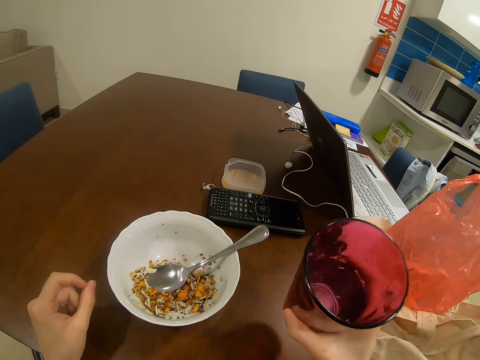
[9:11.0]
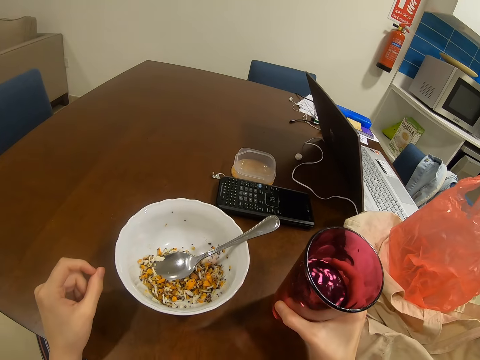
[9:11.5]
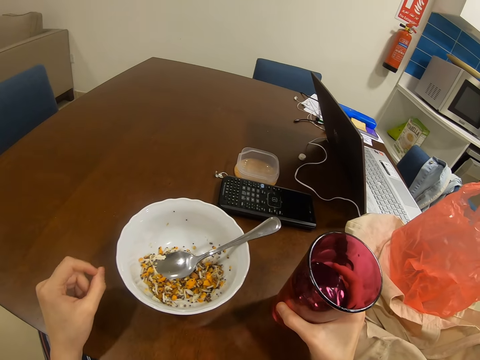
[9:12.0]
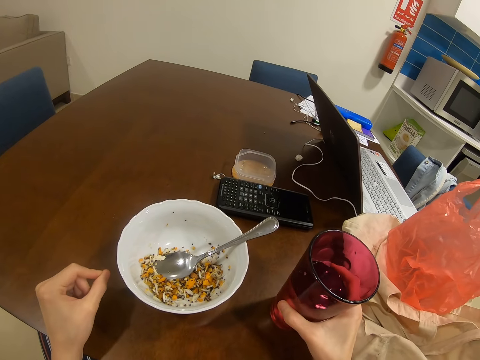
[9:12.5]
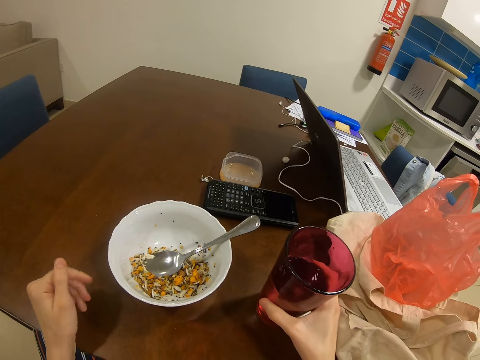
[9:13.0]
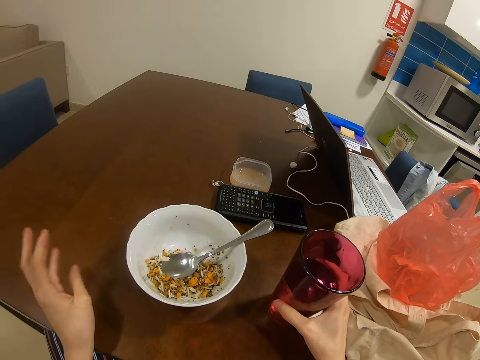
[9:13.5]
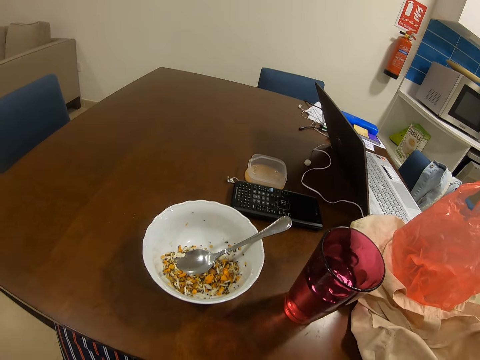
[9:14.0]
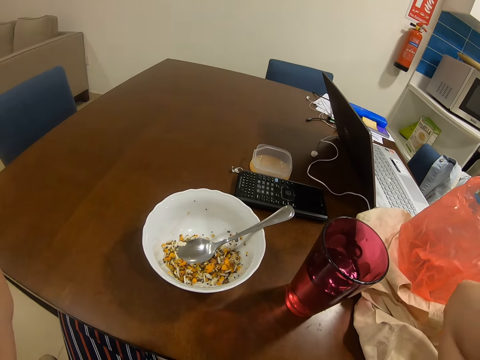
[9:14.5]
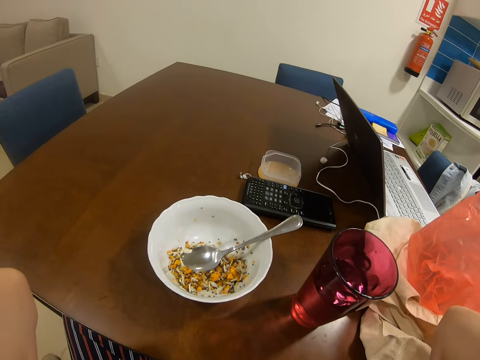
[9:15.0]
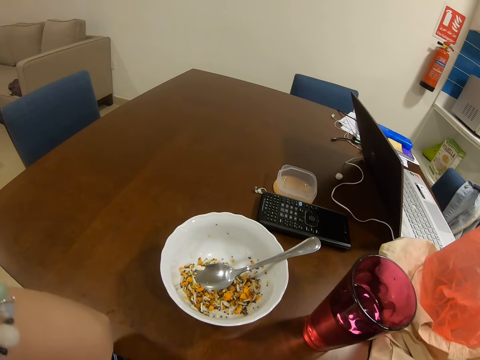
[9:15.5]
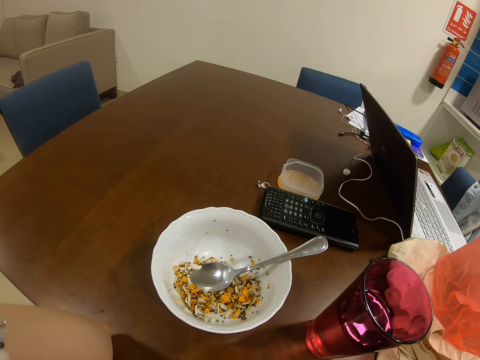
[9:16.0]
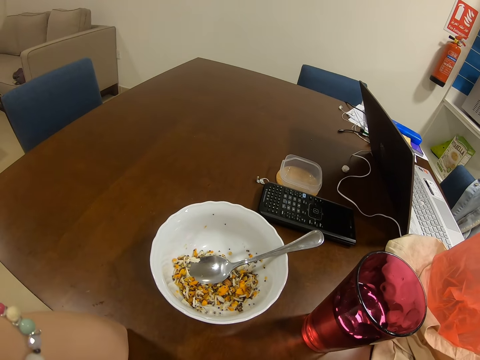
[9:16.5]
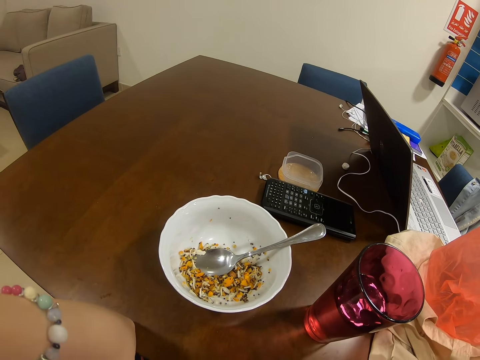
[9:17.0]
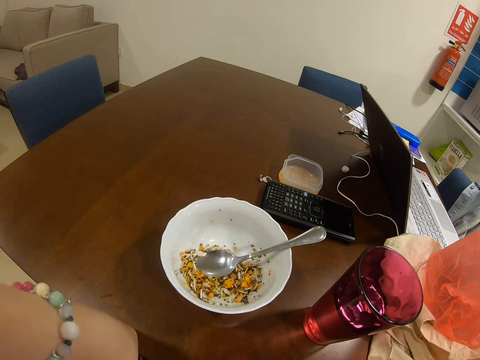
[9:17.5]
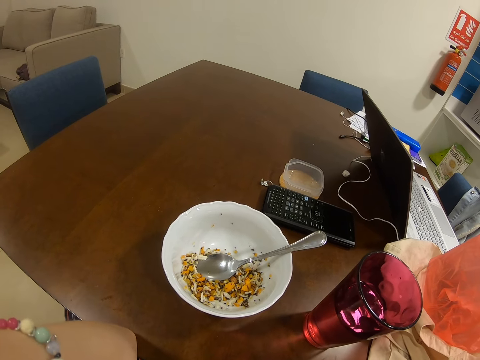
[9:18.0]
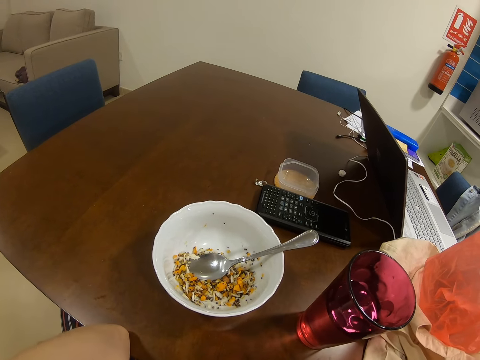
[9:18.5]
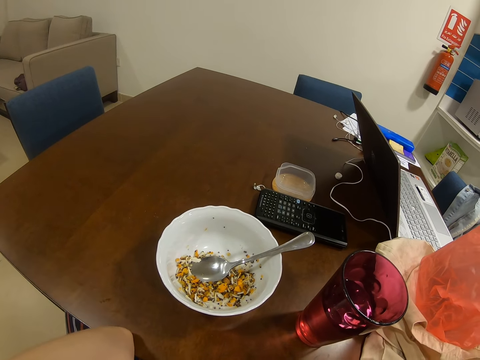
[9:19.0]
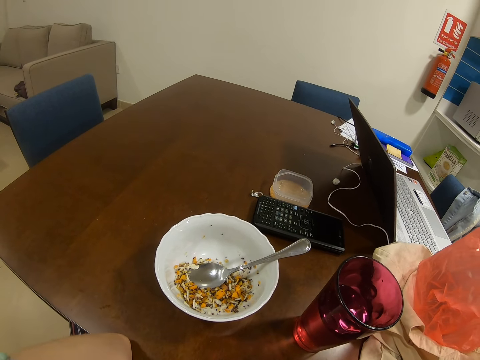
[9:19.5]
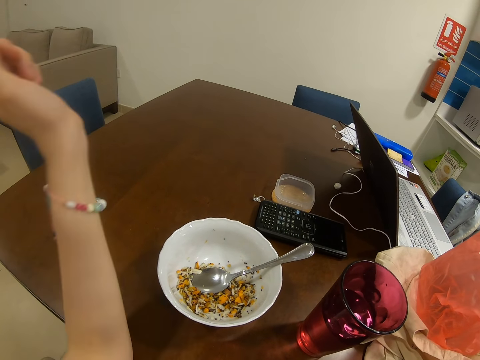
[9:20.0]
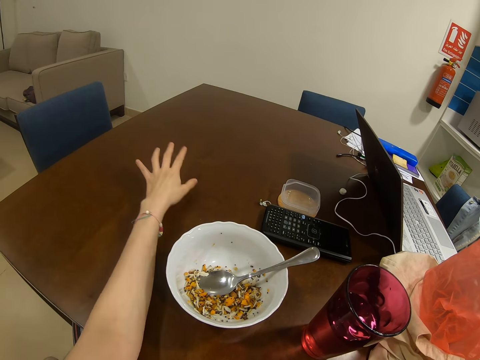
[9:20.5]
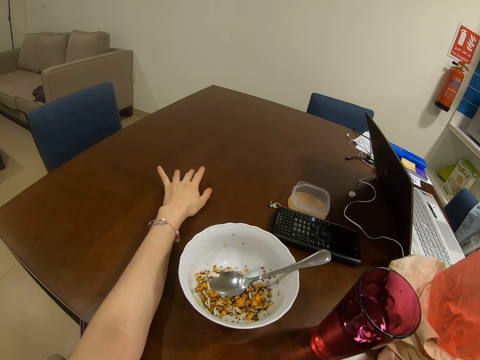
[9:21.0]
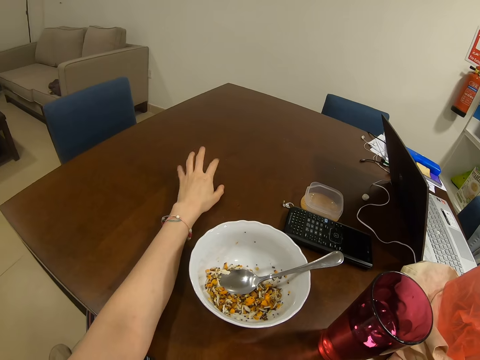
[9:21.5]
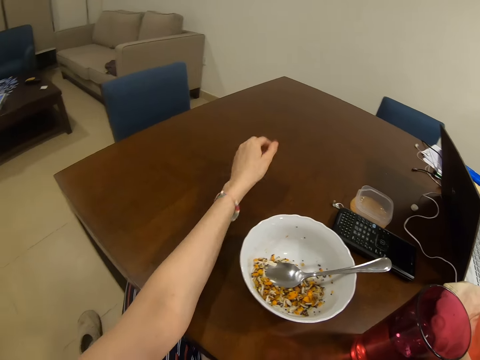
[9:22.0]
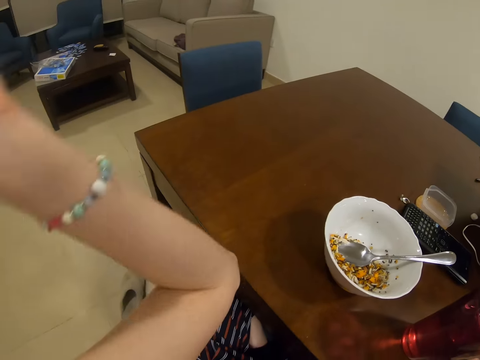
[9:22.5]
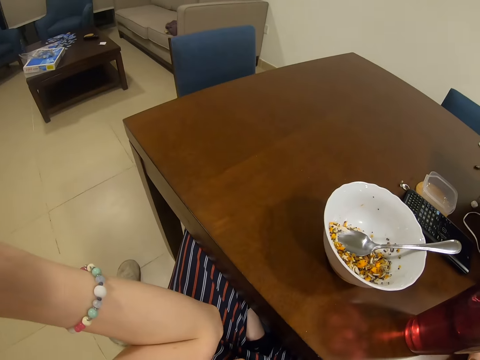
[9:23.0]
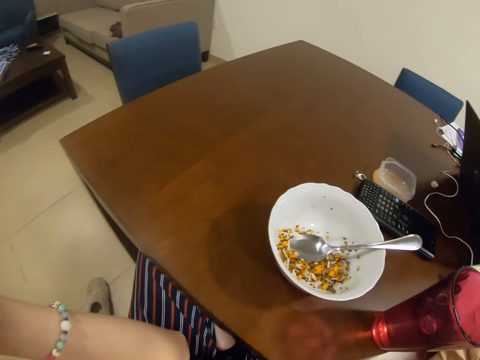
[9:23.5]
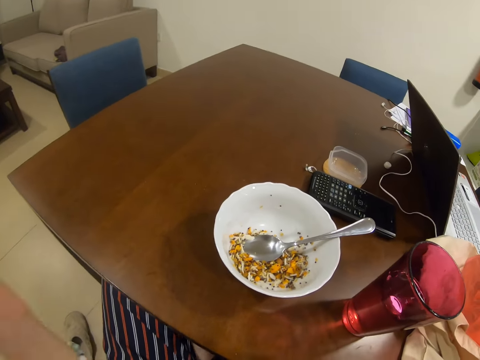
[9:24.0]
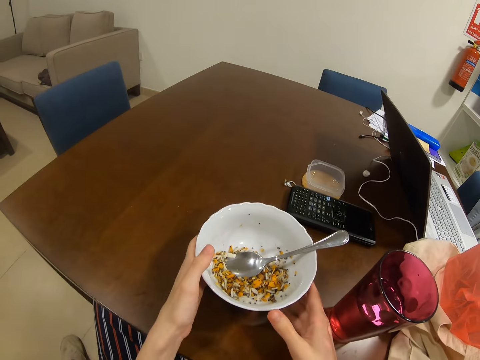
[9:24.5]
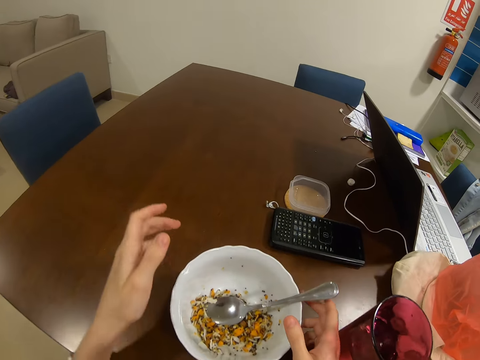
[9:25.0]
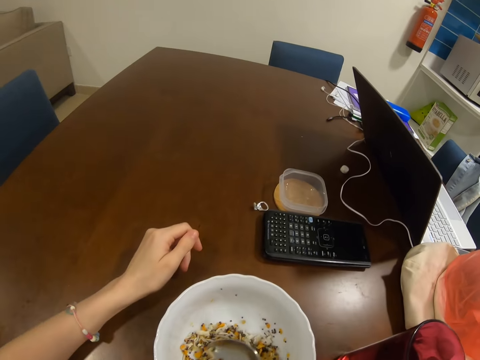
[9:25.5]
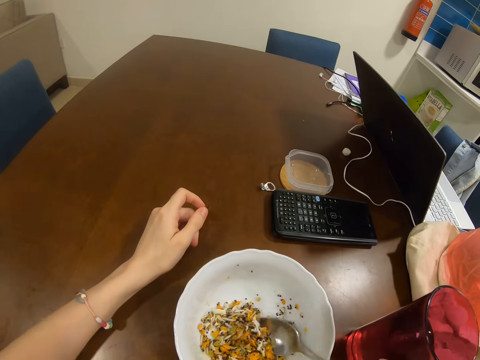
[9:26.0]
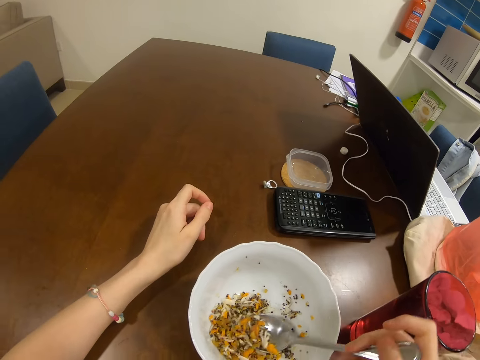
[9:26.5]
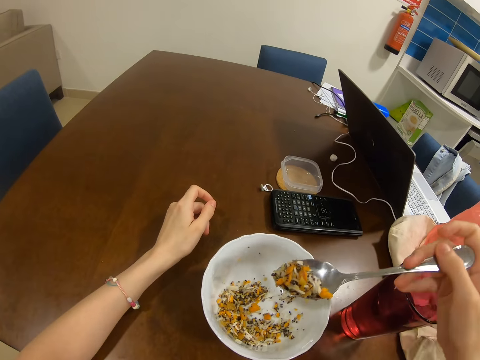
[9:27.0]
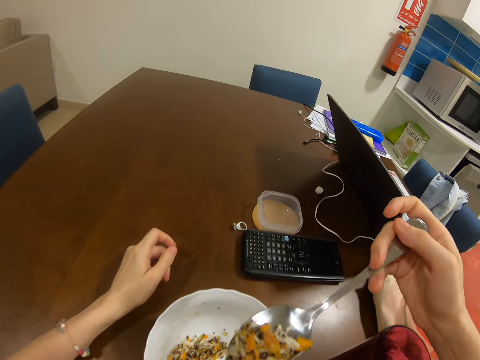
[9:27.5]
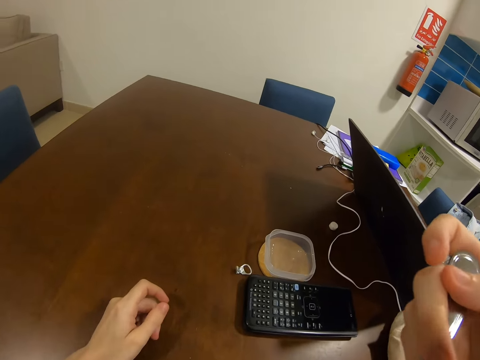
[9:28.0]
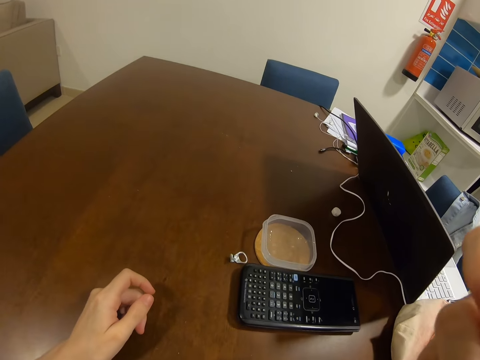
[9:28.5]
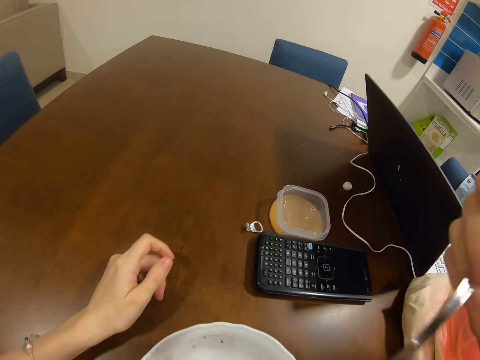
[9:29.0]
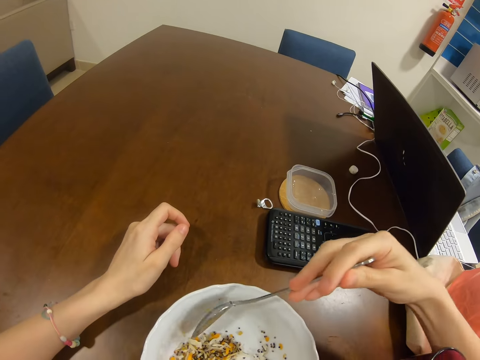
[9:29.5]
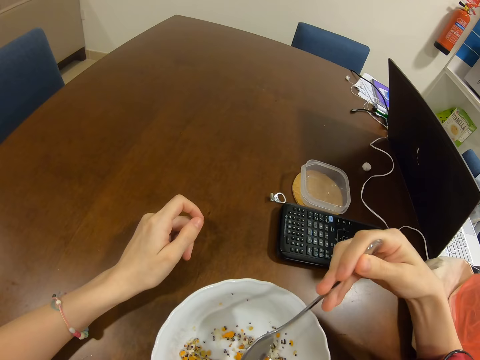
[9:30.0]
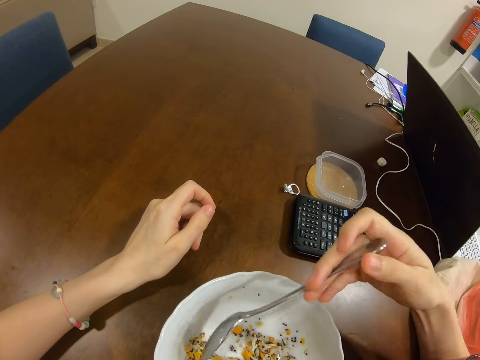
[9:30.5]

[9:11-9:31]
The camera wearer puts a glass down on a table. They move hands. They stretch the left hand. They raise the left hand. They eat food.

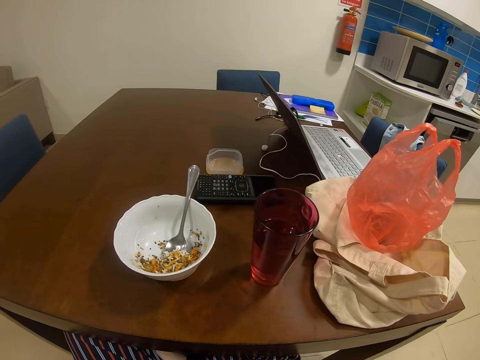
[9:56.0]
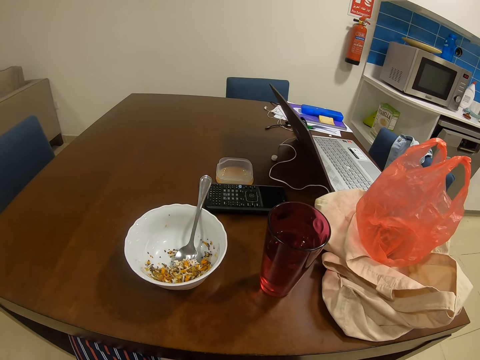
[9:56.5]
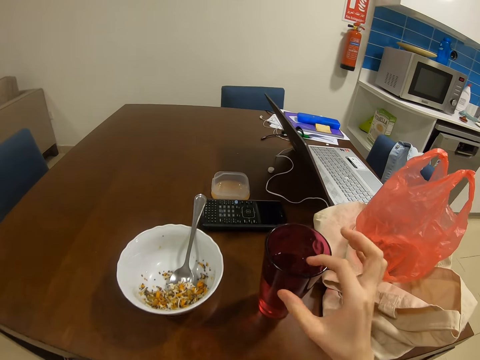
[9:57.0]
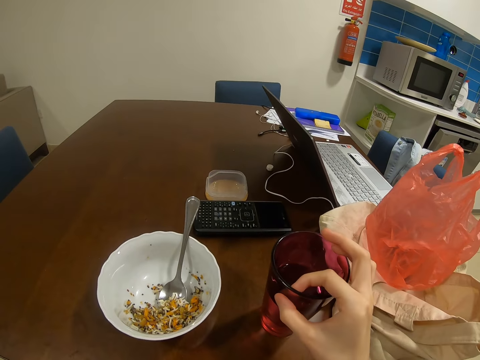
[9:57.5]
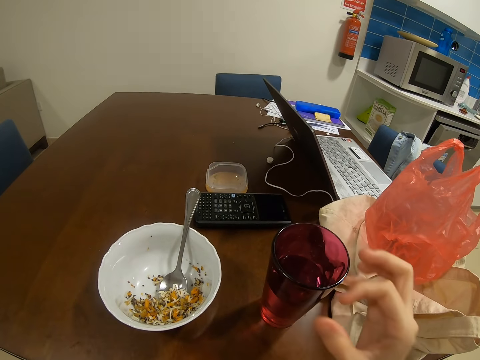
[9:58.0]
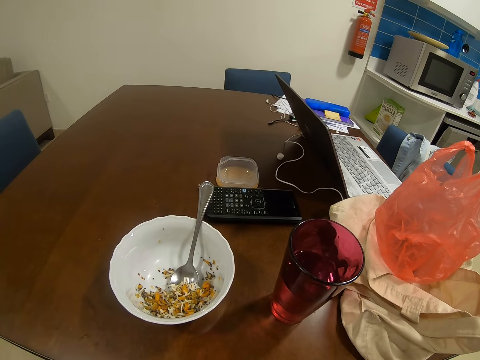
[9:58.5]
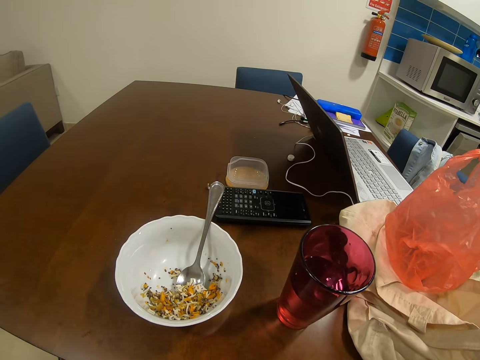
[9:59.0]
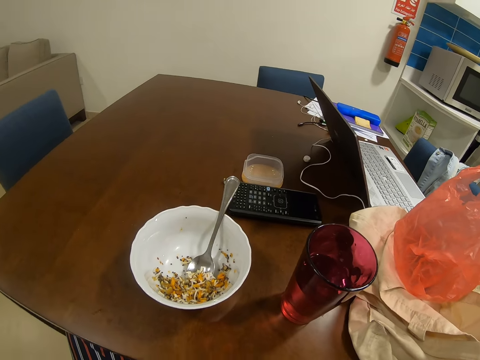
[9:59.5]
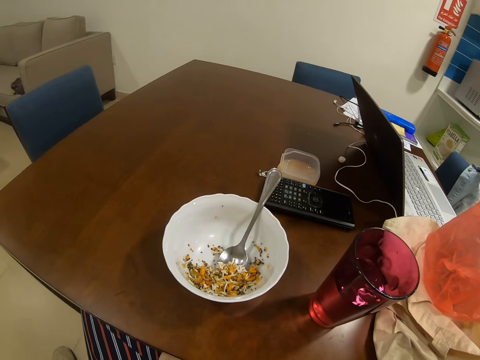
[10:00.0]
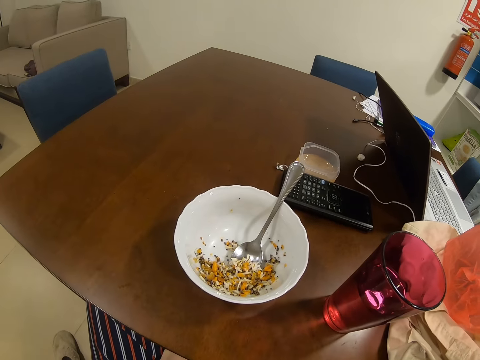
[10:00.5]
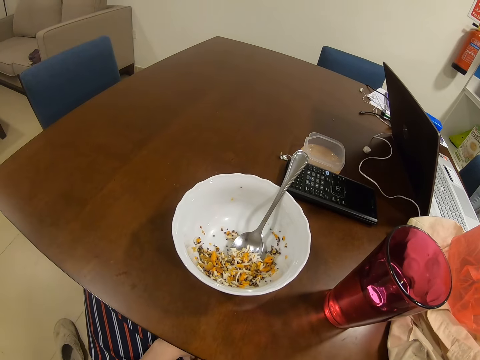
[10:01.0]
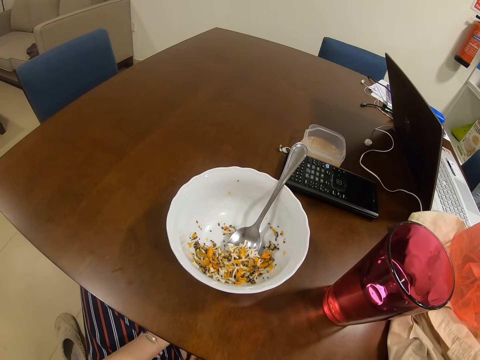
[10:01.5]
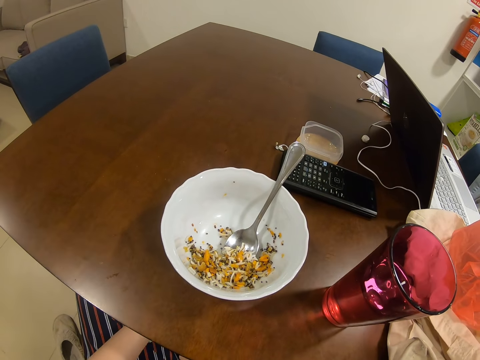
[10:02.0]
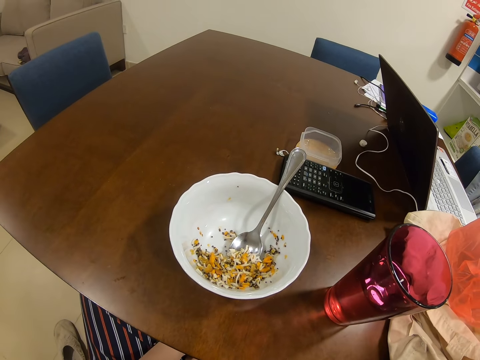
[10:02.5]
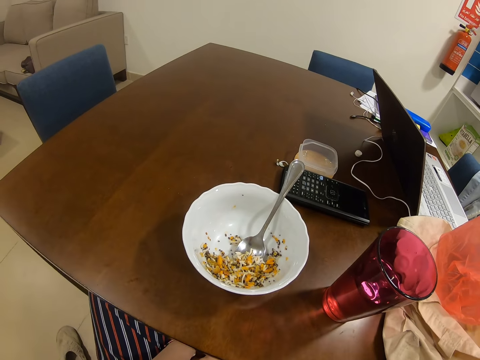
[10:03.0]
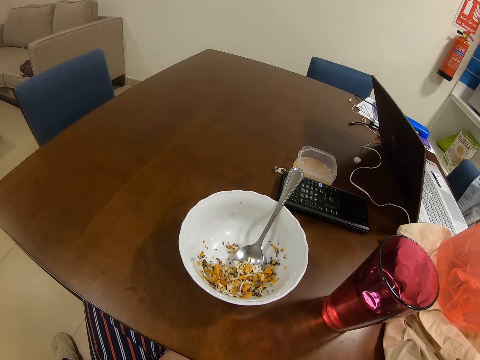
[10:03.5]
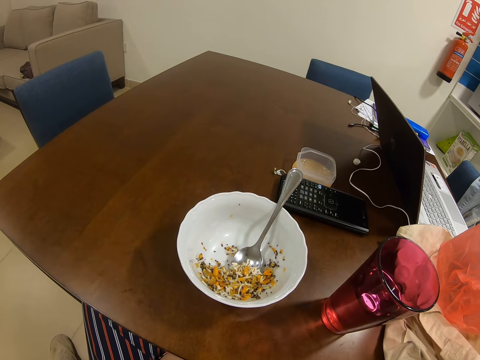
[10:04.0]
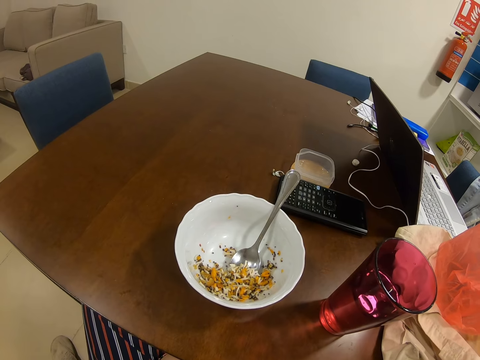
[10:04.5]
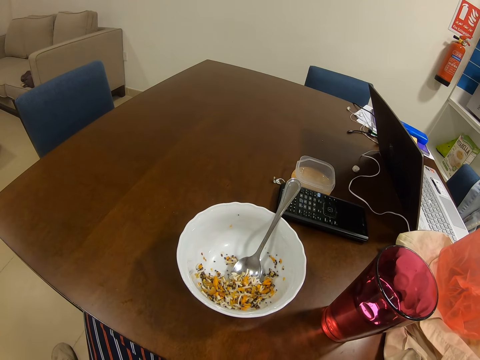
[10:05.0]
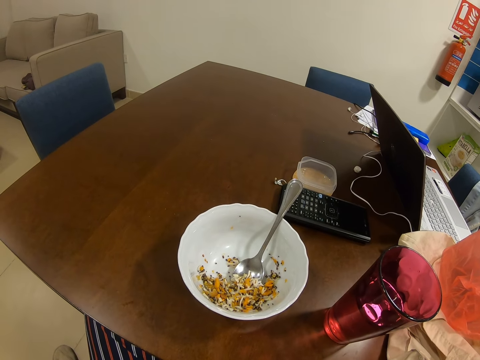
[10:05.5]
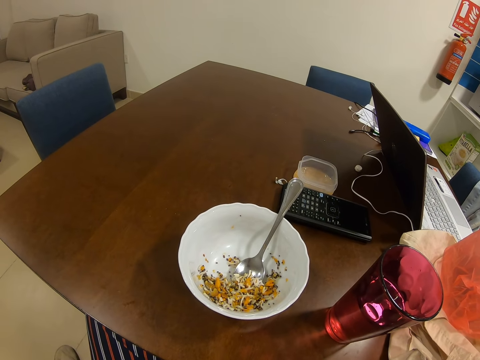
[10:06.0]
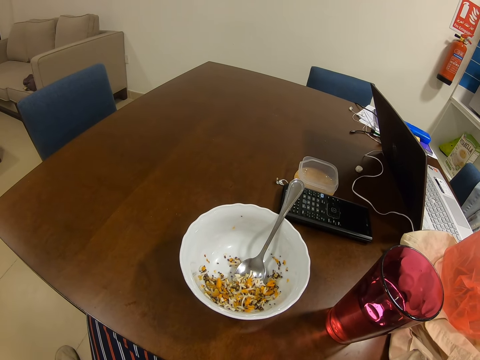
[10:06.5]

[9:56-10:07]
The camera wearer removes something from the glass.
